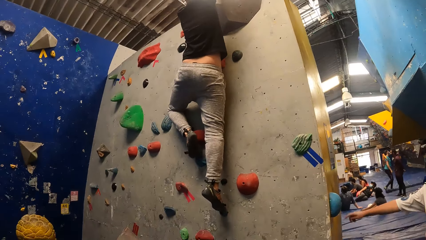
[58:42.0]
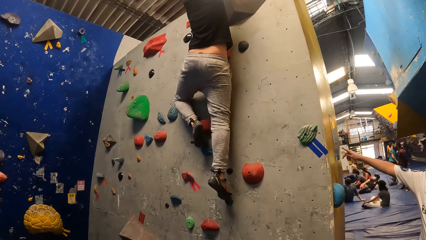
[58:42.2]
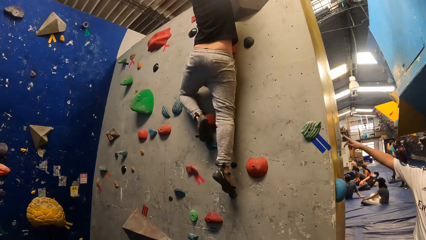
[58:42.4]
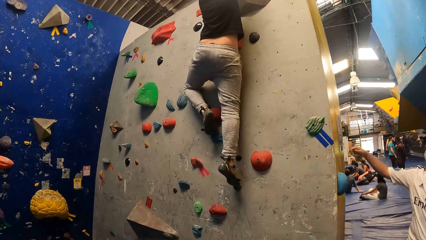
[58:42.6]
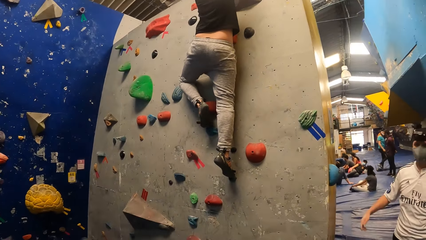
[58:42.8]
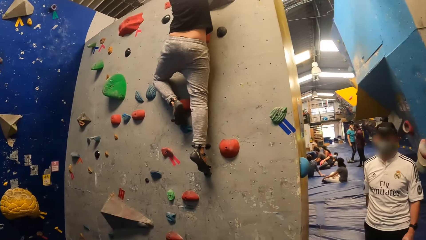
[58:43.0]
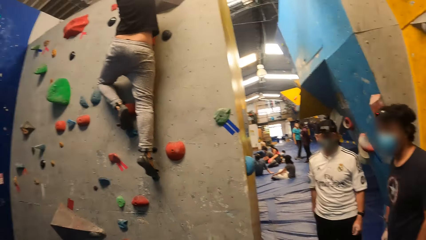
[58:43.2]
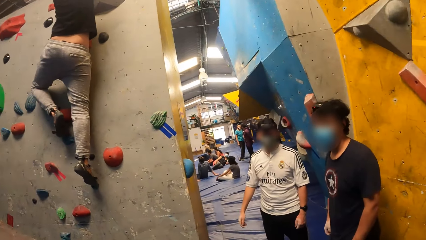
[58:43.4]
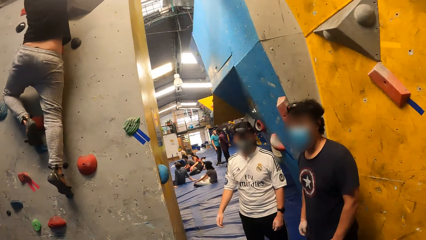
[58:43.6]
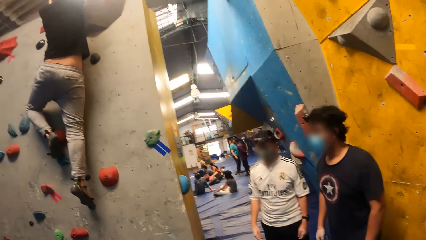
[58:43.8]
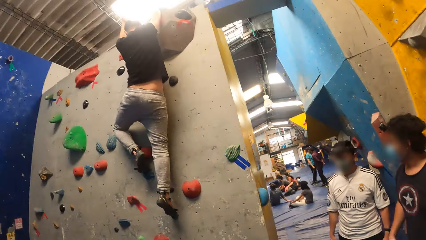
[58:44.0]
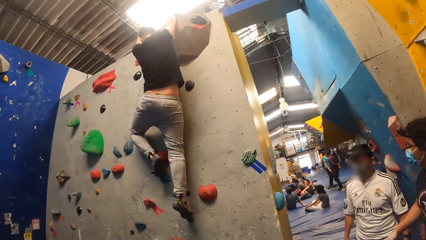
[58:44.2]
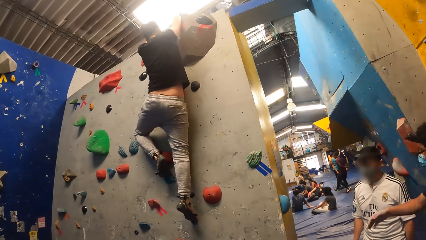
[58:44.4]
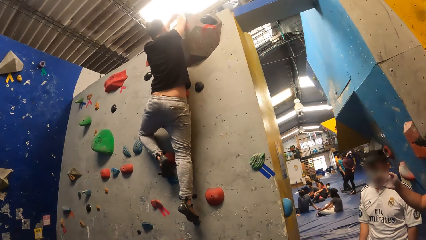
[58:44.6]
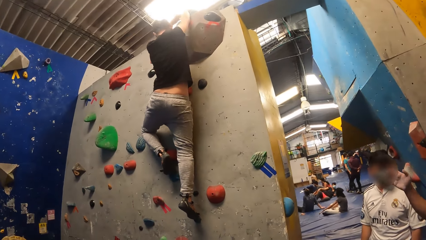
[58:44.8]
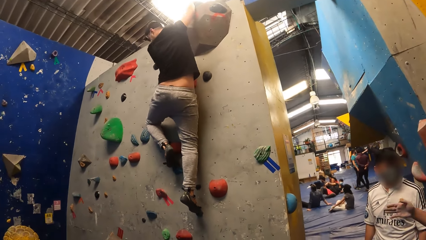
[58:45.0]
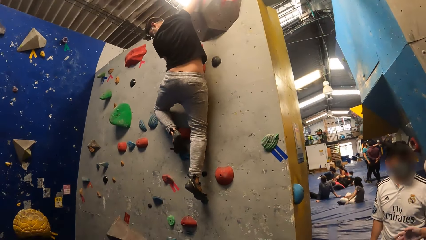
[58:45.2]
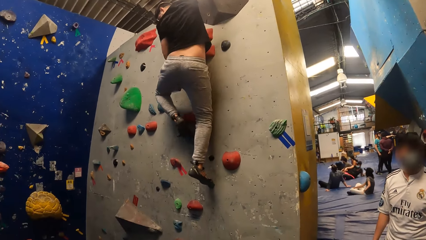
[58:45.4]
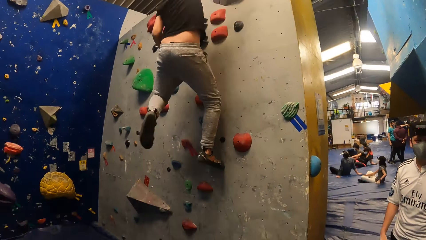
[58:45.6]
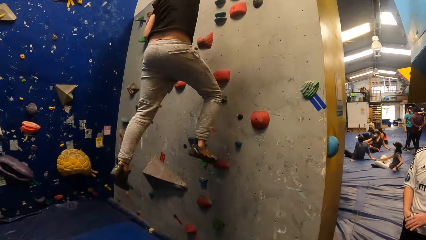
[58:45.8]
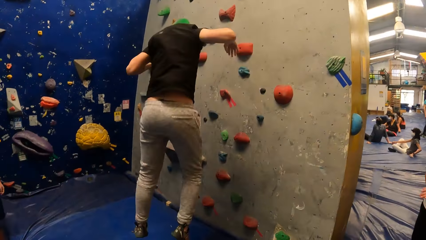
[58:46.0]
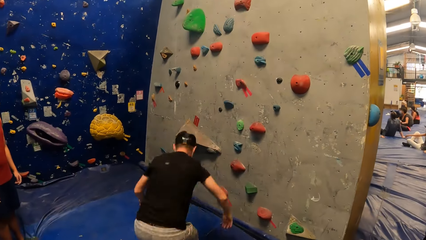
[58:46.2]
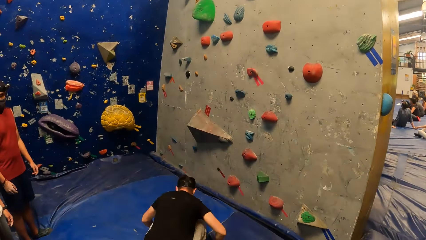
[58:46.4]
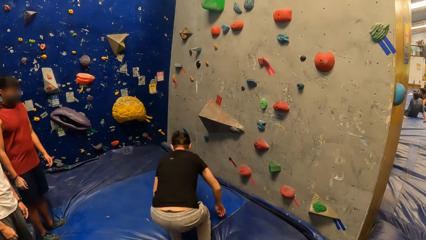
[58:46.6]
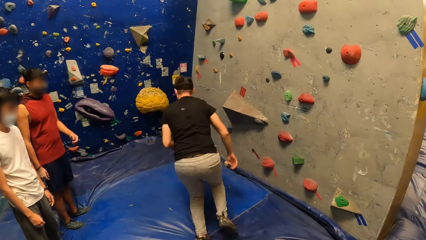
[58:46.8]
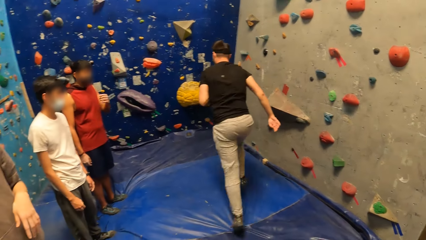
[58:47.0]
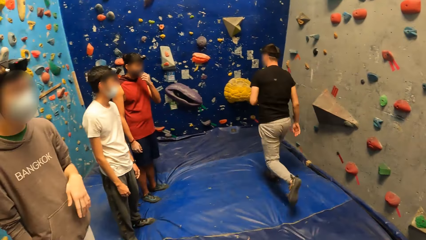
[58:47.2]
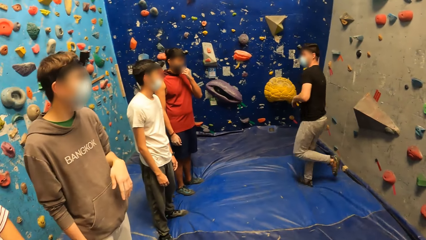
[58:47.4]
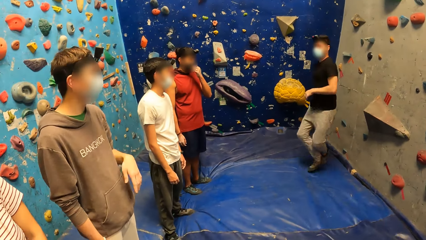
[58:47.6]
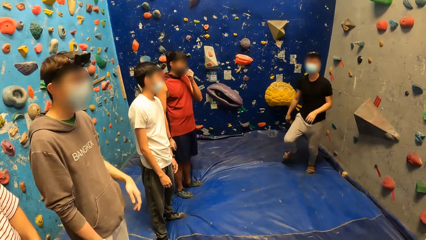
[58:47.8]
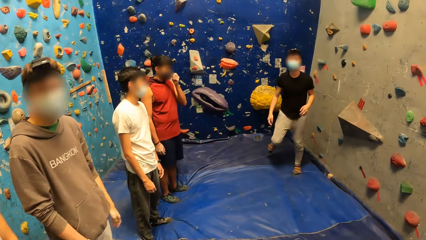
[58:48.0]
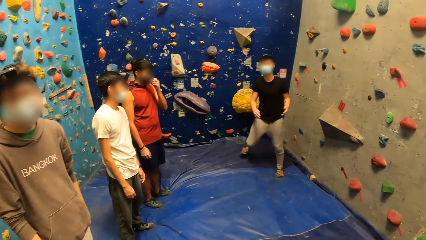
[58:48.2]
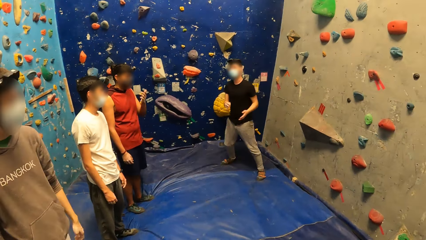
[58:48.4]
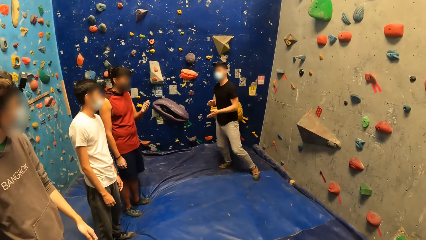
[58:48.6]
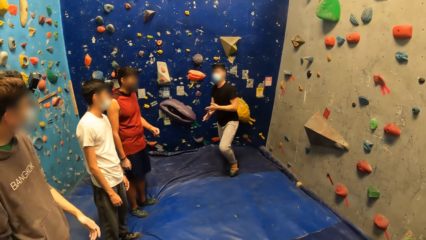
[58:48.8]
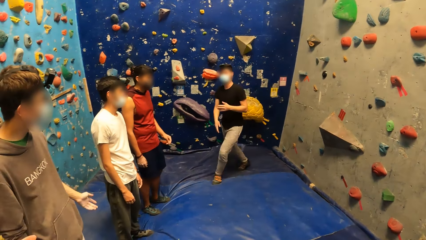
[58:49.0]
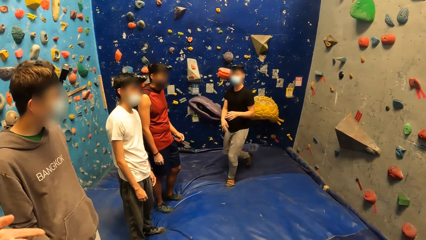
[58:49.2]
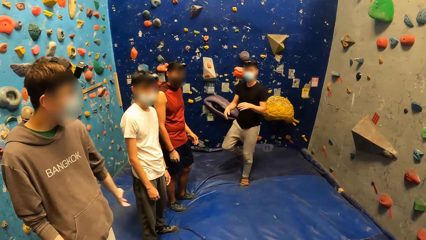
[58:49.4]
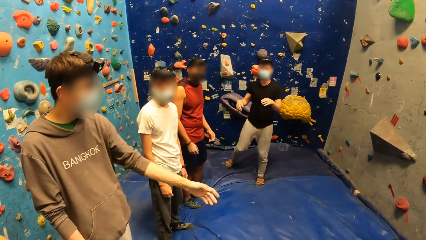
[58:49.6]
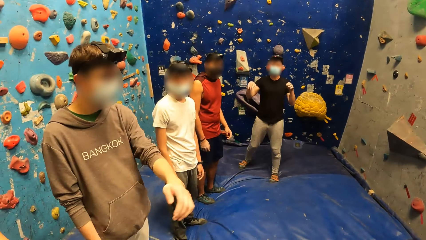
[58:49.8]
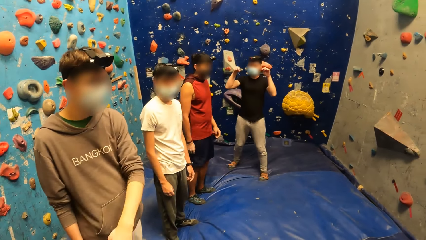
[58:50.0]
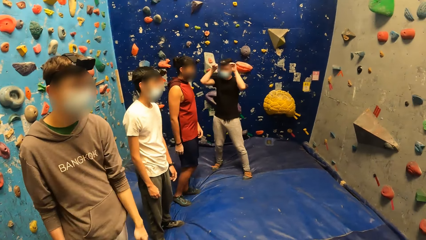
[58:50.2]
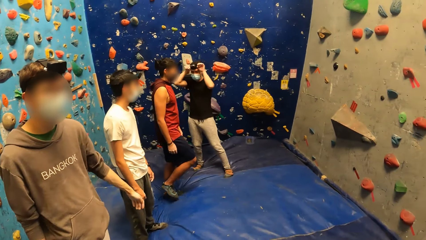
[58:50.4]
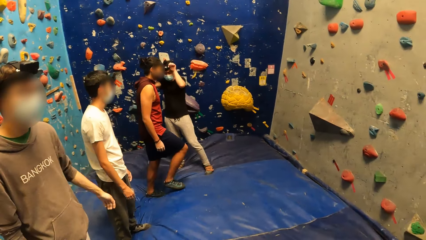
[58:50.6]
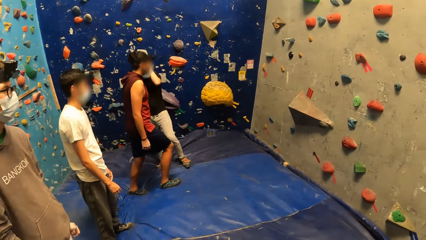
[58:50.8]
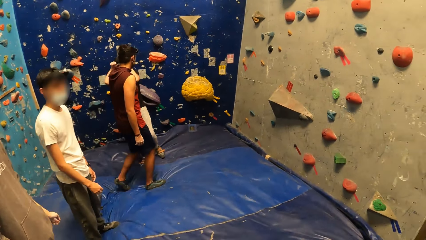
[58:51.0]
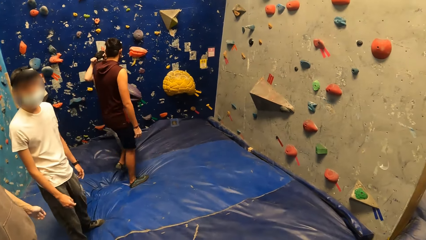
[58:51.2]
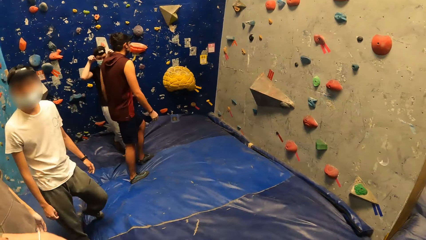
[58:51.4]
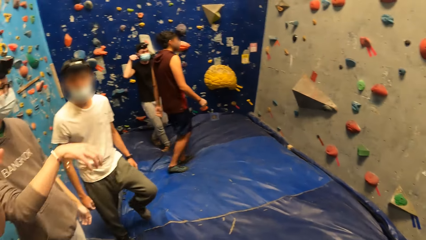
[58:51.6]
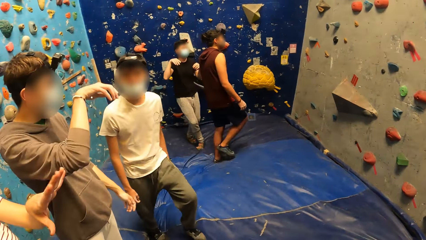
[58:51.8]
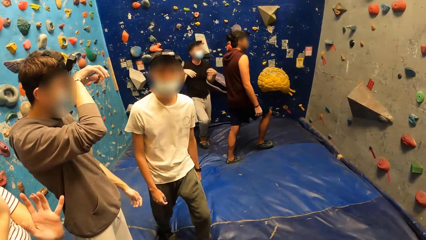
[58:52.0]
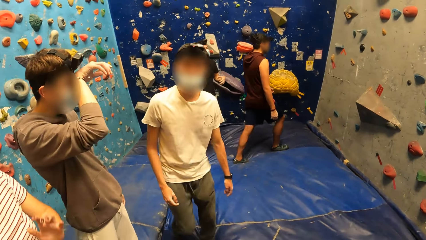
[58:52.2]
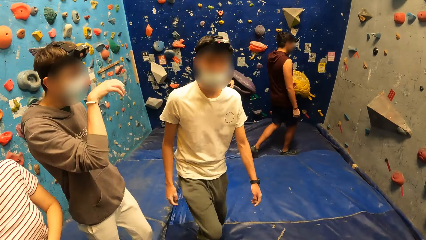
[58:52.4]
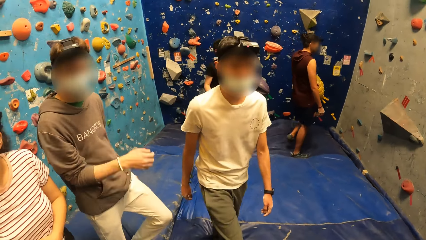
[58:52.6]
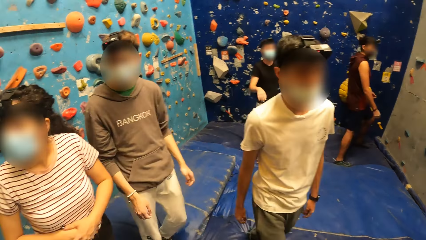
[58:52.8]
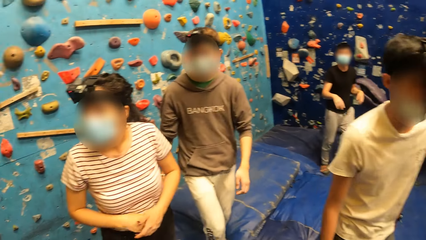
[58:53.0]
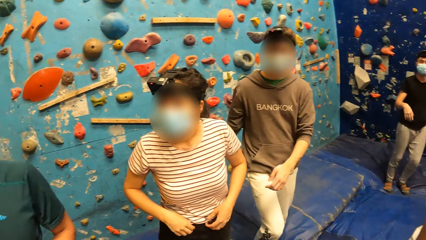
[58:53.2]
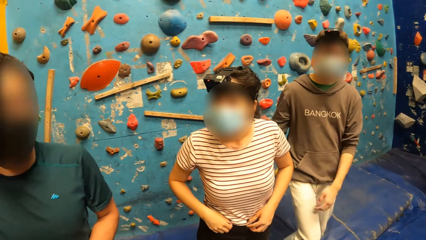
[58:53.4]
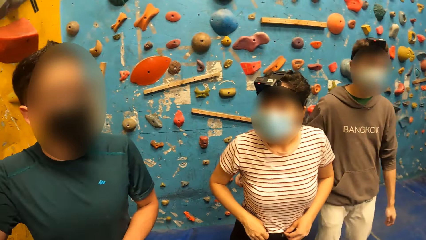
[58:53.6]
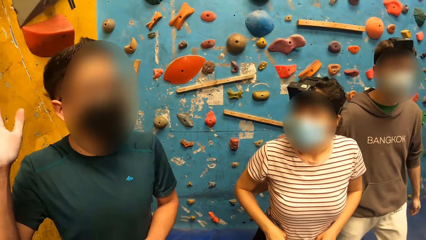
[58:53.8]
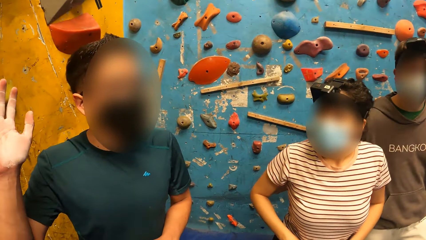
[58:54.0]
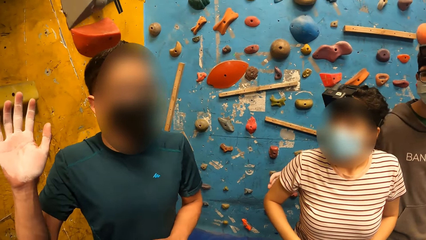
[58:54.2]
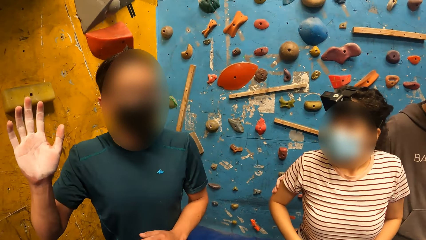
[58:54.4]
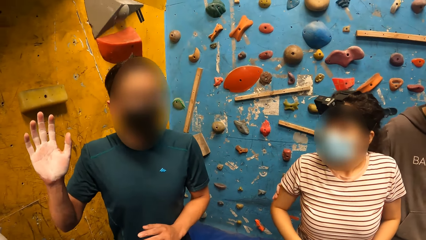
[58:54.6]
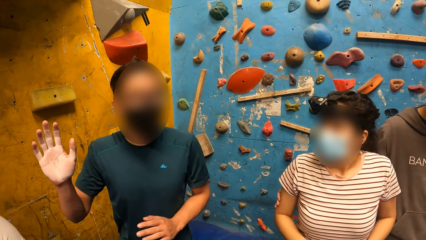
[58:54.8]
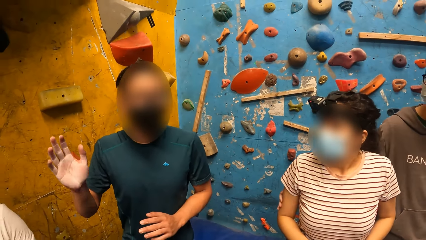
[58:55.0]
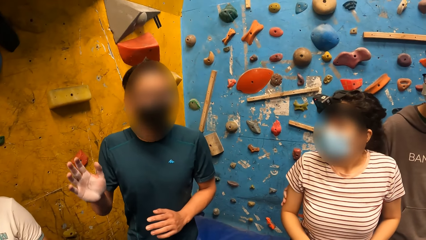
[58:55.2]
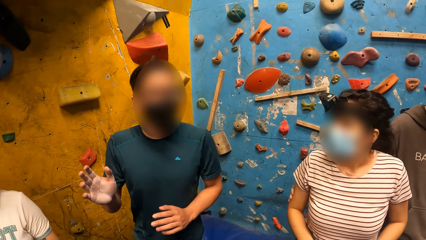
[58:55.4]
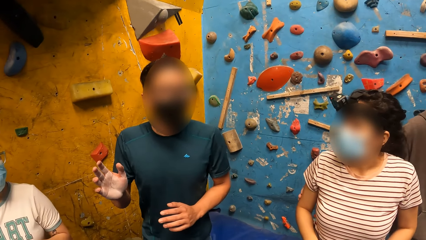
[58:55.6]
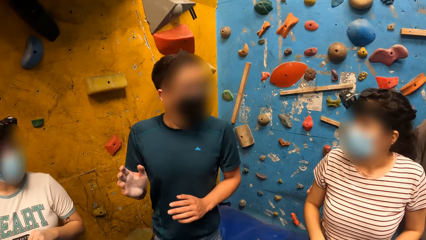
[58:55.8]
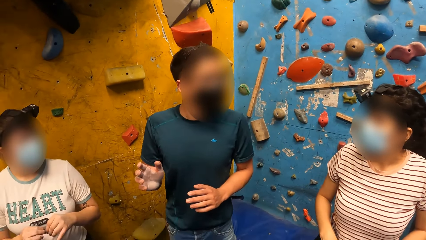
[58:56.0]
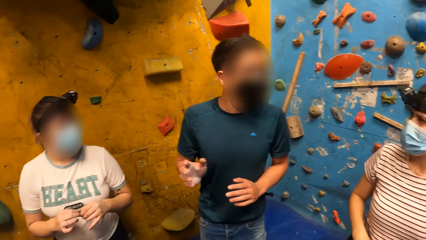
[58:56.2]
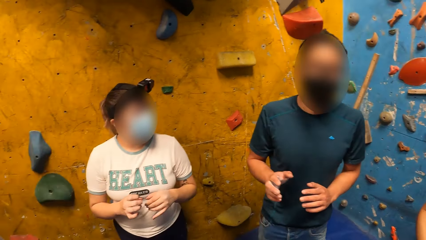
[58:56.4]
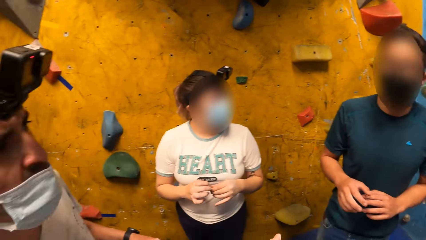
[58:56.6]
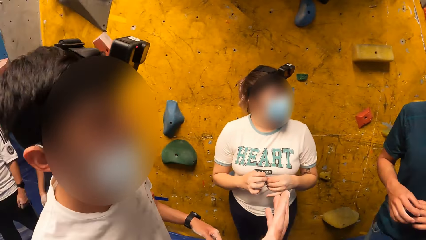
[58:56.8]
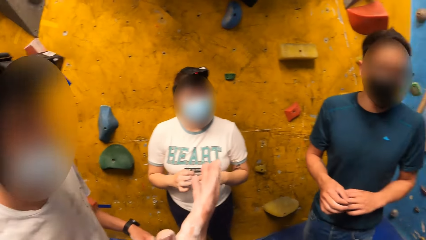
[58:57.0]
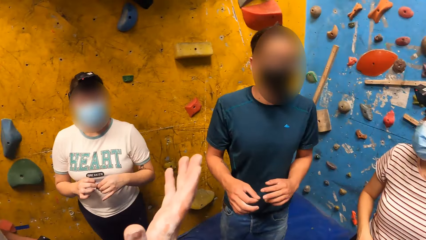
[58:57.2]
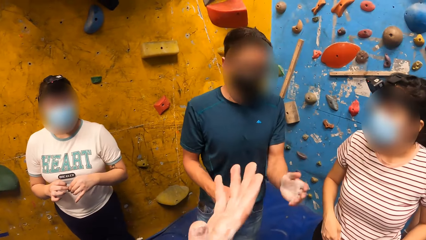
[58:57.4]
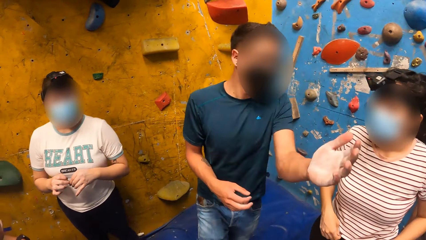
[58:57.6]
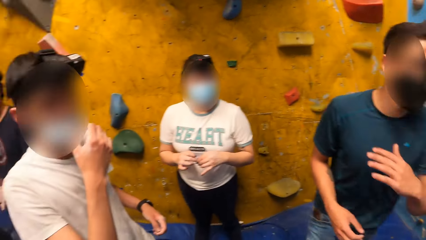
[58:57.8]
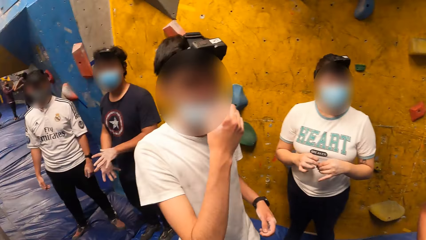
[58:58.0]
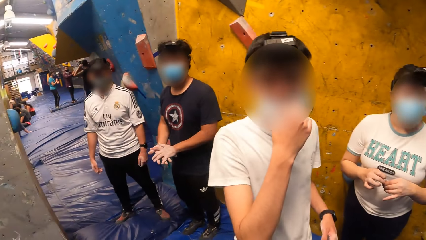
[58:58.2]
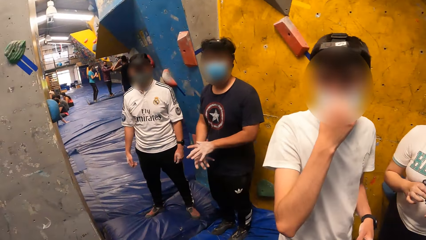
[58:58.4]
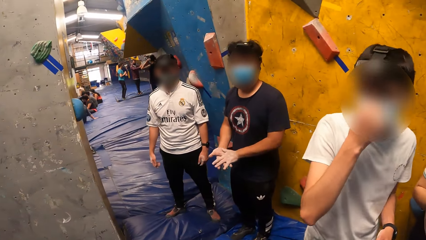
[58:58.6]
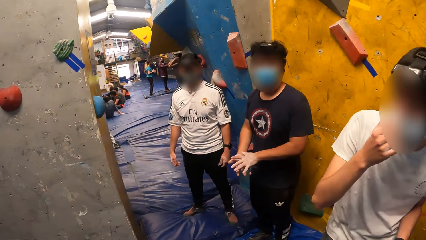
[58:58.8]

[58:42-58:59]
A man jumps down from the crag. Another man swings his left hand. The second man raises his right hand towards his face and lowers his right hand. A third man walks past the camera wearer. A fourth man addresses the camera wearer and a group of people. The camera wearer talks to the fourth man in the play house.
